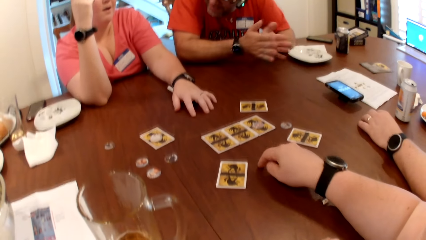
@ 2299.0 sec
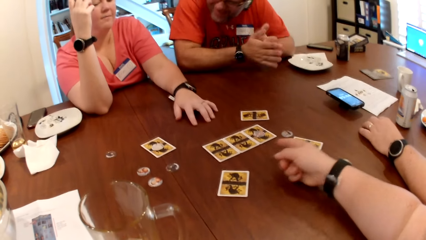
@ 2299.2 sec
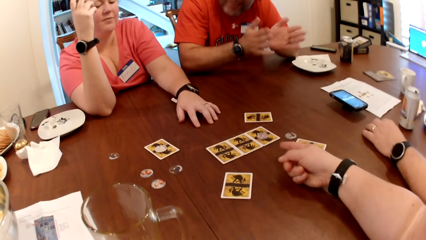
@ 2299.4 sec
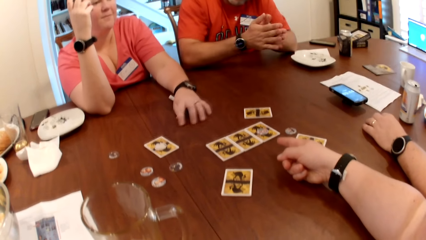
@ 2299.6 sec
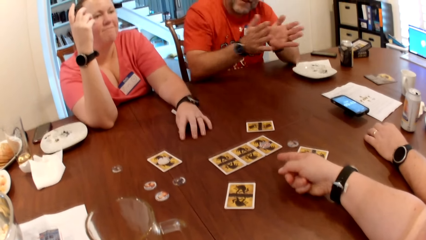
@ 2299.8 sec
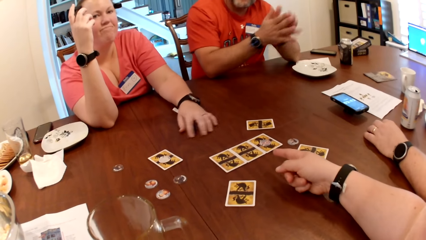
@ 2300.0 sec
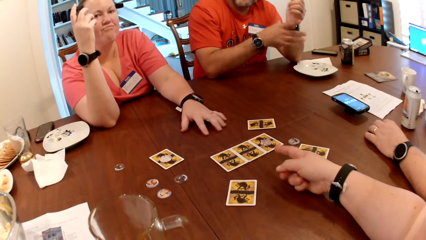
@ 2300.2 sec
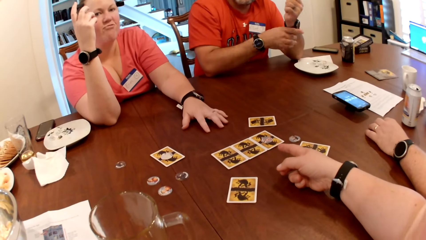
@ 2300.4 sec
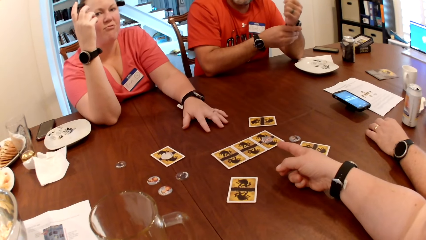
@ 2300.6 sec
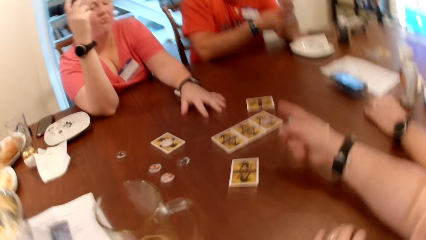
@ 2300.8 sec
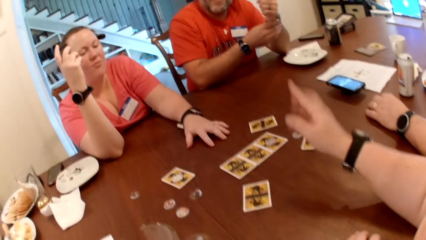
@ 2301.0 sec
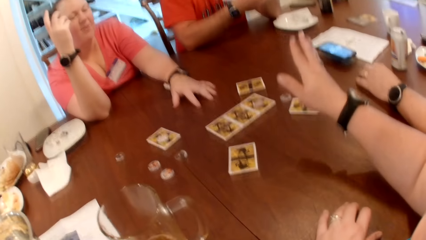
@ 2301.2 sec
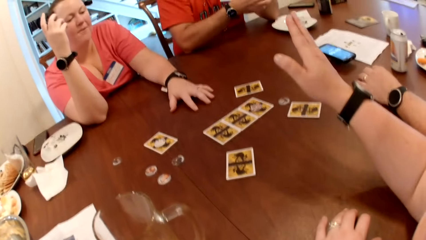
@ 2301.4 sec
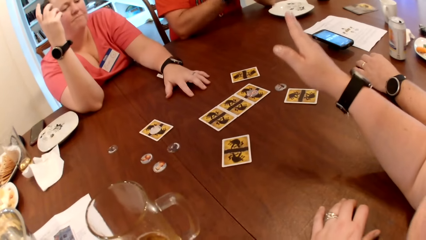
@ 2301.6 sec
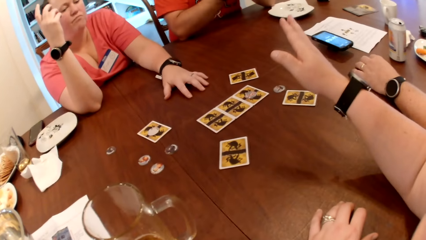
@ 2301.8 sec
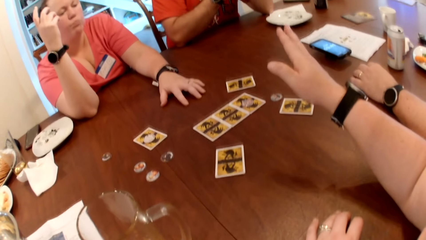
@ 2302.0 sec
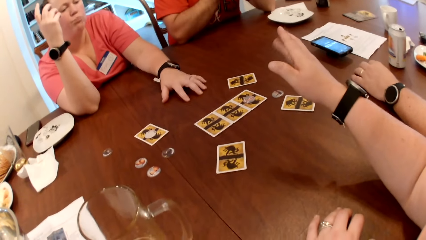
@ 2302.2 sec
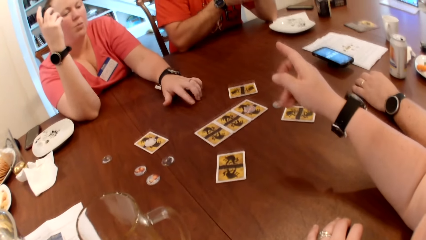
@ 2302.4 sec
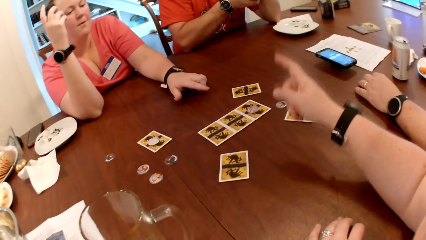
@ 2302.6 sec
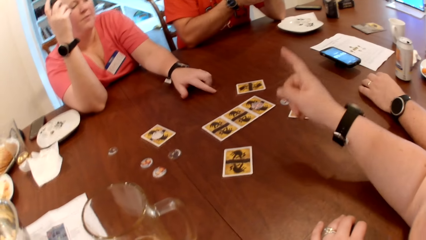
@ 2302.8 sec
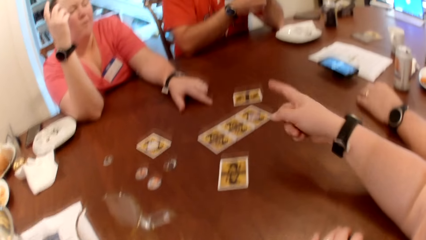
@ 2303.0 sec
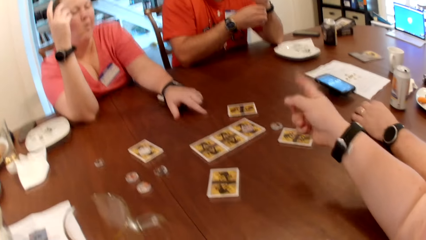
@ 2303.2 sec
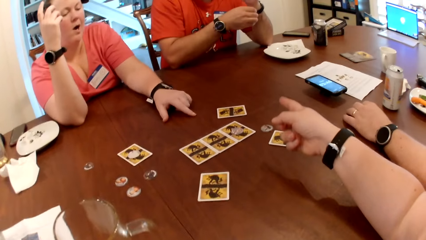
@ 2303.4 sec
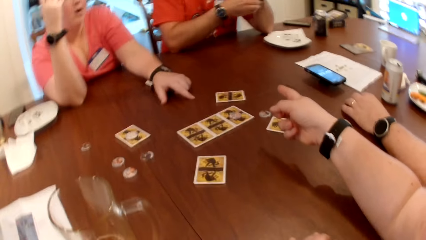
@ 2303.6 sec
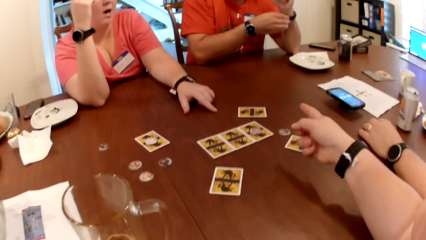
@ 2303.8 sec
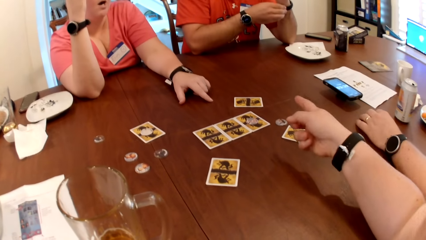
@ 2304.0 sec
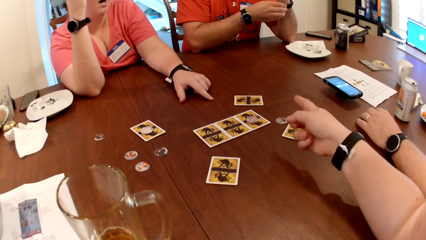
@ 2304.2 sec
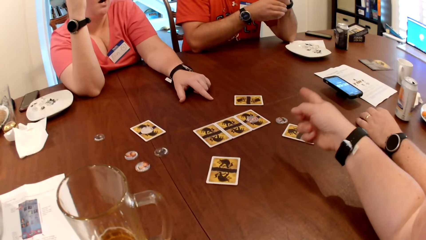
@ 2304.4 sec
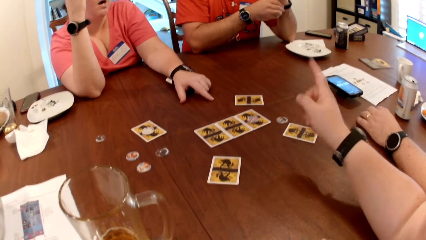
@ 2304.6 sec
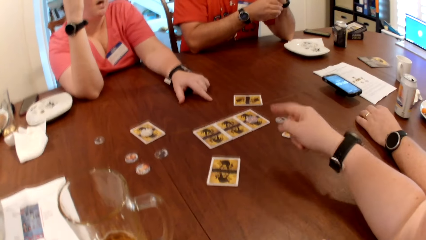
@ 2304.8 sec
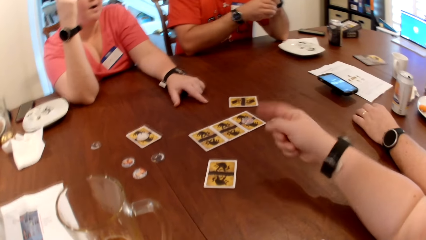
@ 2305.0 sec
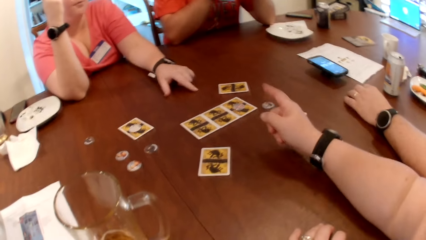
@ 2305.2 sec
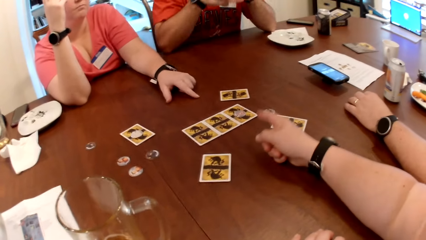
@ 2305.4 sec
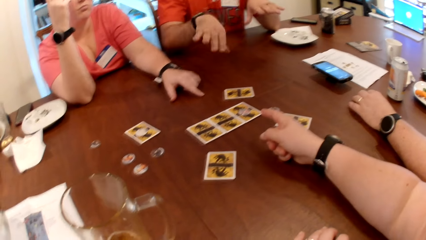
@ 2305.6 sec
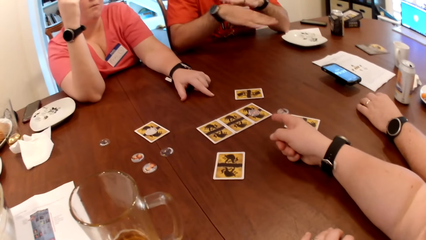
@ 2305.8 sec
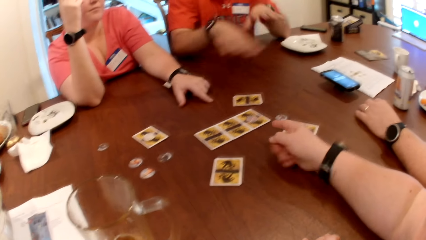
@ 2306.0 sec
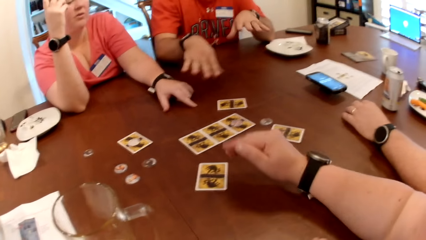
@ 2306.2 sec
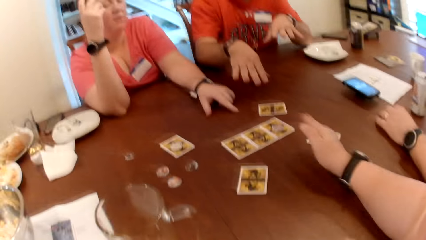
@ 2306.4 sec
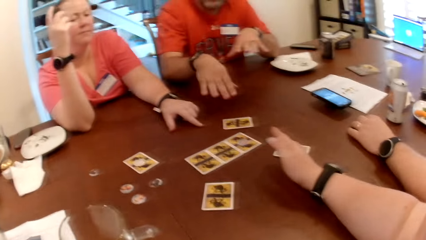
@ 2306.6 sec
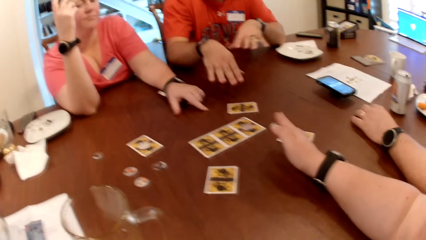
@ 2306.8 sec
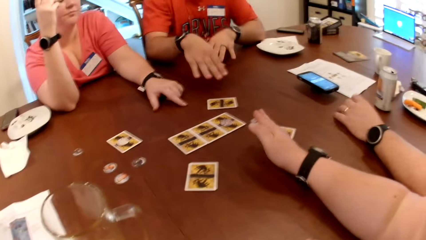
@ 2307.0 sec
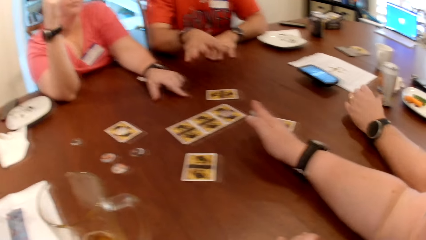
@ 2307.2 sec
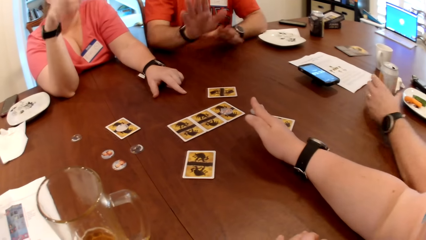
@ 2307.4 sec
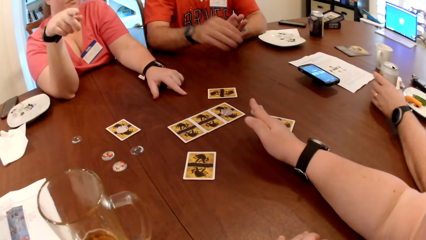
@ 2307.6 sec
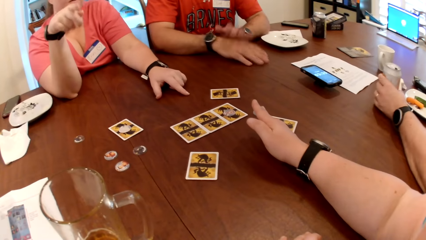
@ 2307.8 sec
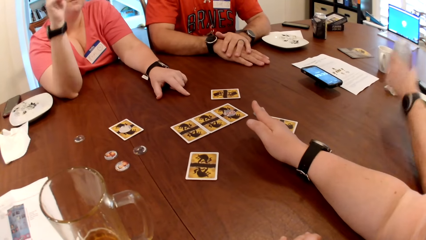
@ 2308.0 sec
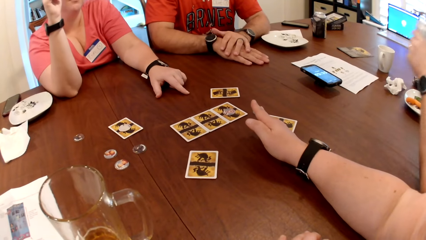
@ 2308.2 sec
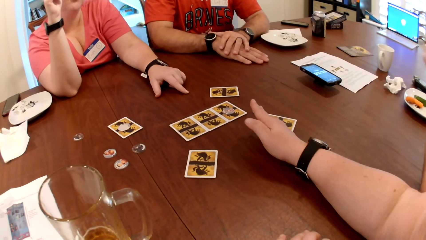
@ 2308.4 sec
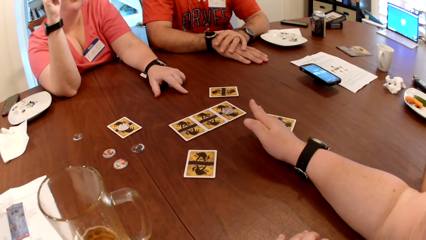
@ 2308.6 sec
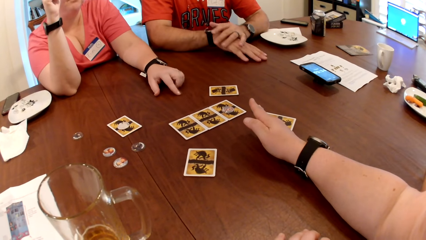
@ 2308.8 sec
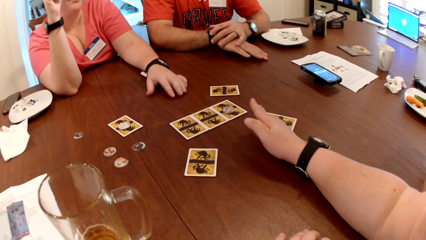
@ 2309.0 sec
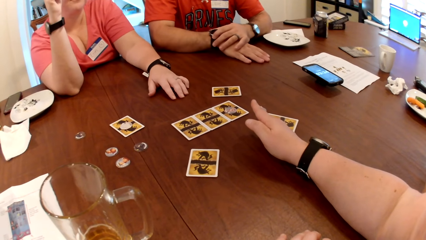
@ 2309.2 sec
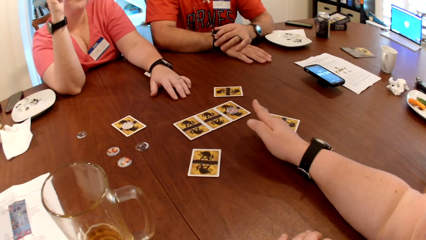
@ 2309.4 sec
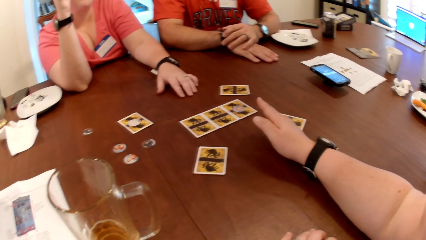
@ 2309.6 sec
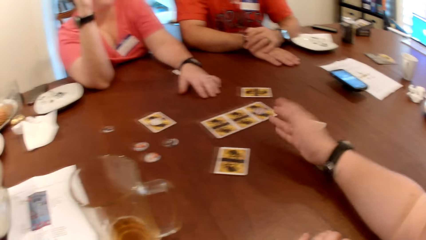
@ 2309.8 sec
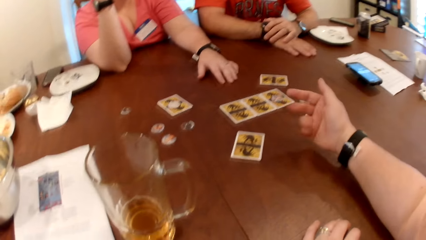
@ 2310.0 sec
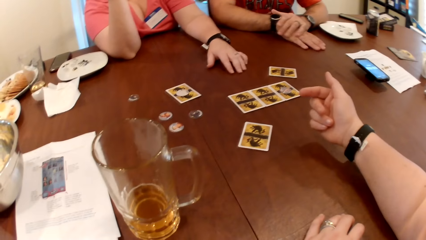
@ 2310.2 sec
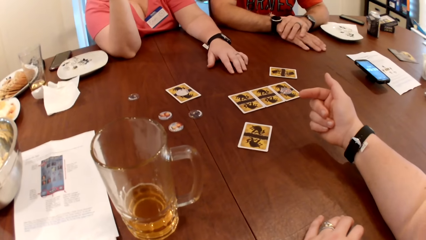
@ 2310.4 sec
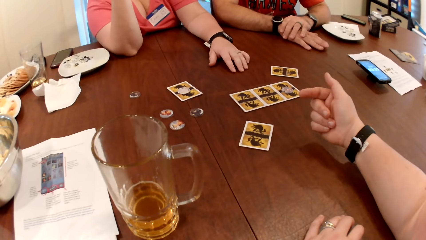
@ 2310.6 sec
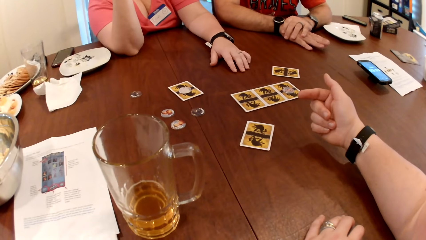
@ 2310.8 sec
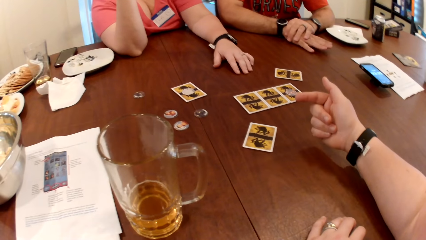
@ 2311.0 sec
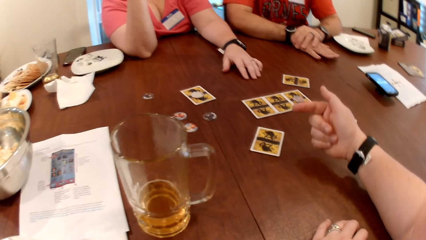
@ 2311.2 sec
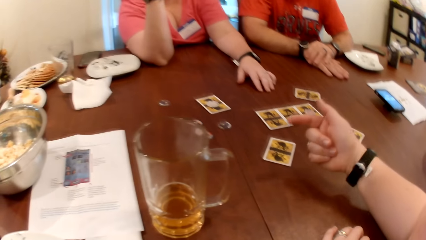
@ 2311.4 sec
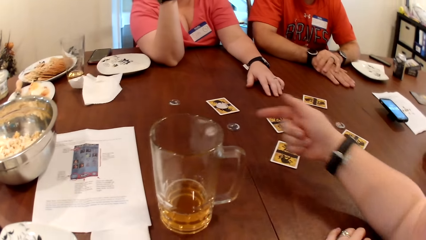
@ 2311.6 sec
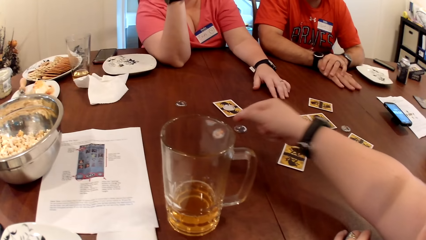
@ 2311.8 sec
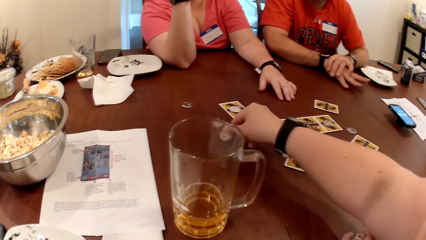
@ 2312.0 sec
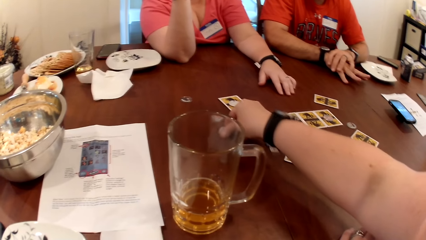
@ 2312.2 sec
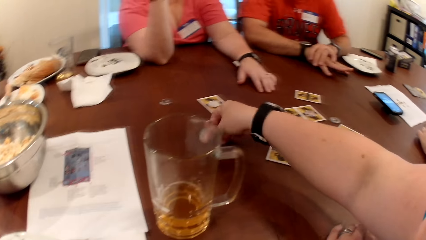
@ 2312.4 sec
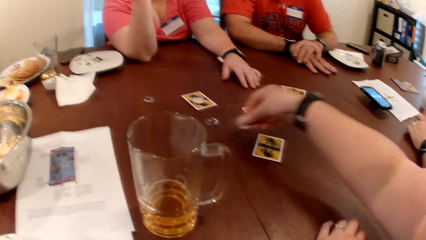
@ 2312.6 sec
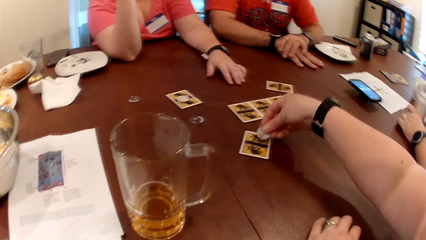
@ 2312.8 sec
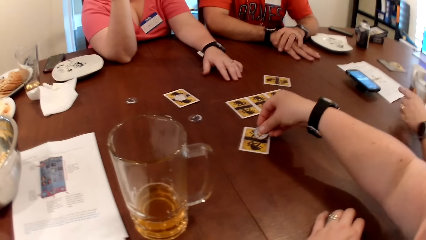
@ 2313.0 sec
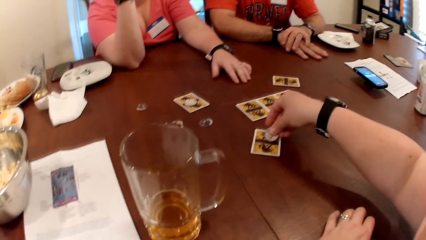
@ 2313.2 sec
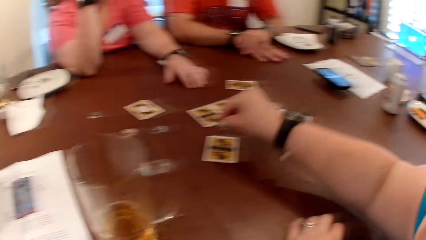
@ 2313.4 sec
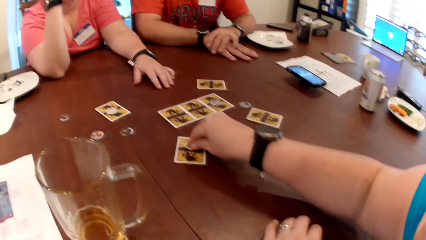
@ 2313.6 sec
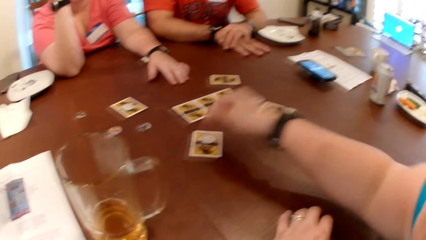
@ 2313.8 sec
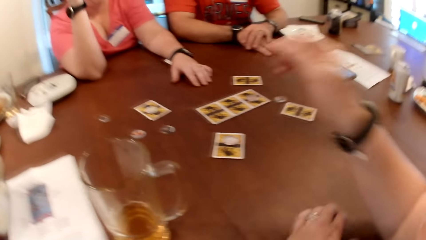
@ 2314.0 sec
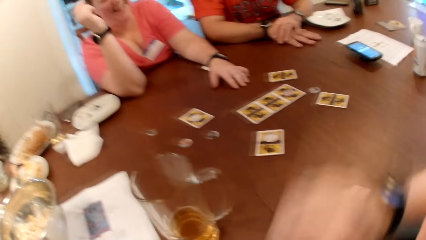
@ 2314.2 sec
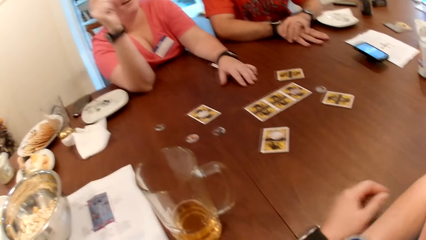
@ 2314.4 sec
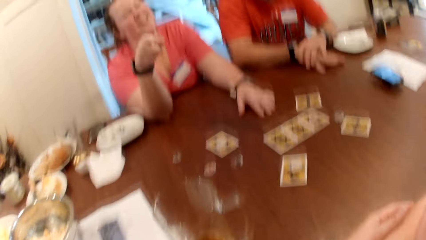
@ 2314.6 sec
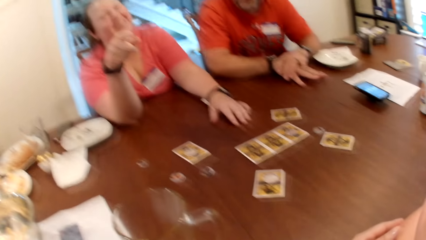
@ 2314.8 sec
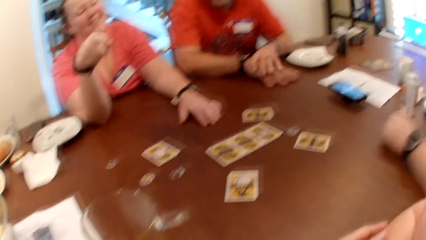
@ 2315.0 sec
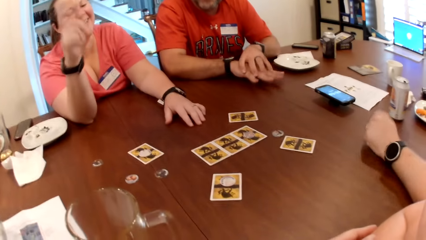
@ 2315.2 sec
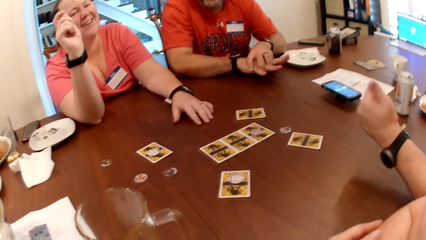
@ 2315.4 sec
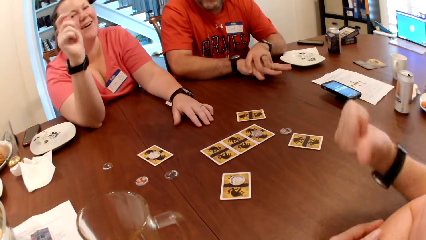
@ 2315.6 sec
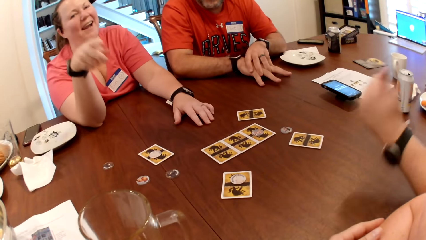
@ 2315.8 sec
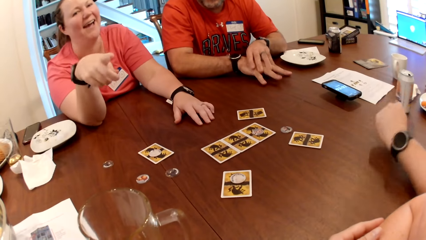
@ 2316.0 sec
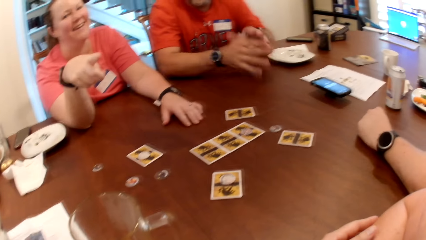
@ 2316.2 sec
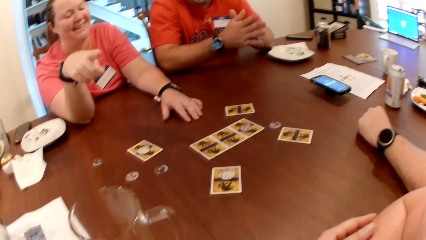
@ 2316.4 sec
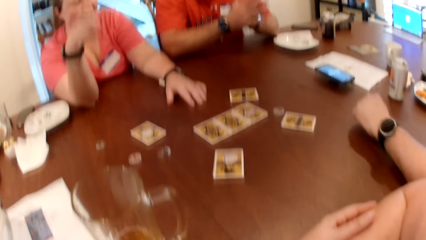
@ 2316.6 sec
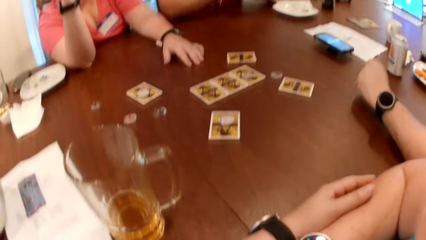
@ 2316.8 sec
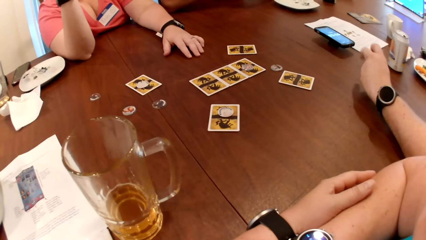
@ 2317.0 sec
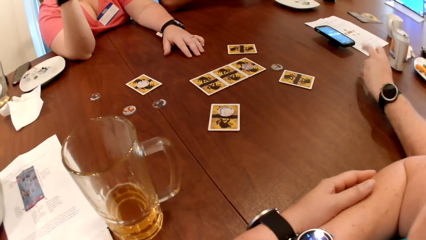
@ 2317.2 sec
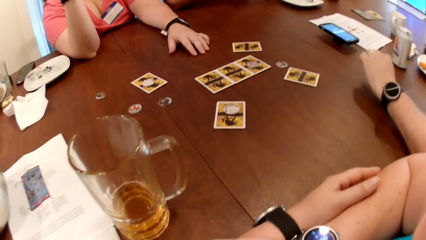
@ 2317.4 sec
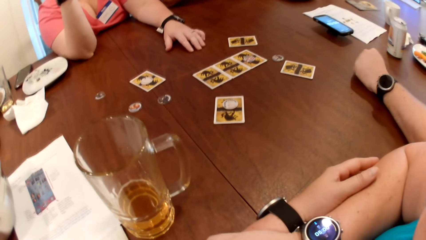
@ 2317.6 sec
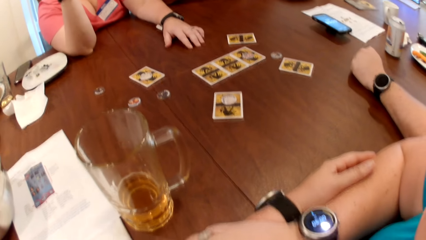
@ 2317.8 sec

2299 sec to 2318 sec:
A man claps both hands. The camera wearer points at the cards. The first man places his left hand on his right hand, and places his right hand on the table. Another man takes the can from the table with his left hand. The camera wearer moves the piece of coin on the card. She takes the token from the table with her left hand, places the token on the card with her right hand, takes the token from the card with her left hand, and drops the token in her left hand on the card on the table. The first man hits the table with his right hand. The other man places his left hand on the table.
